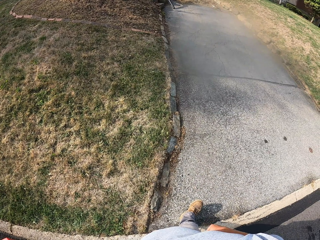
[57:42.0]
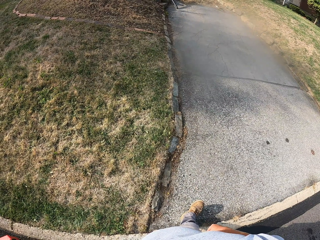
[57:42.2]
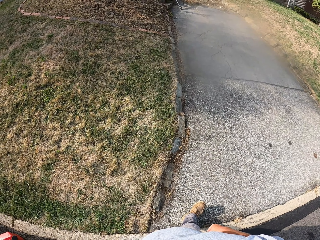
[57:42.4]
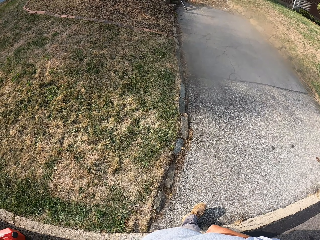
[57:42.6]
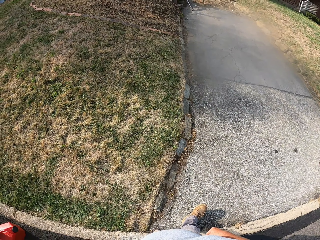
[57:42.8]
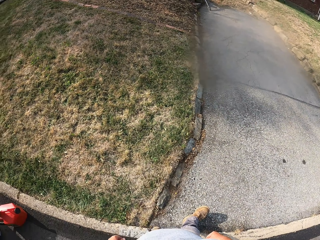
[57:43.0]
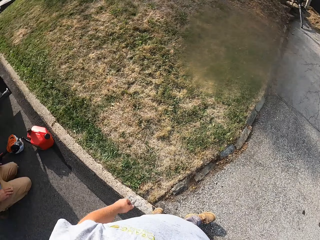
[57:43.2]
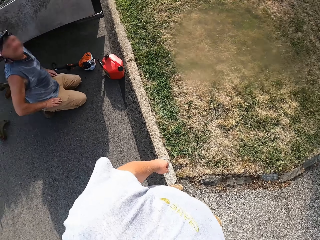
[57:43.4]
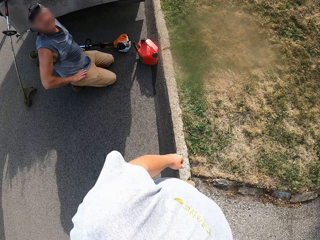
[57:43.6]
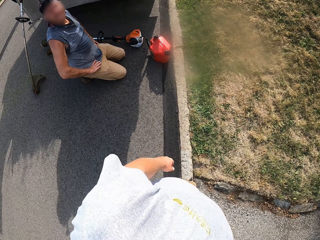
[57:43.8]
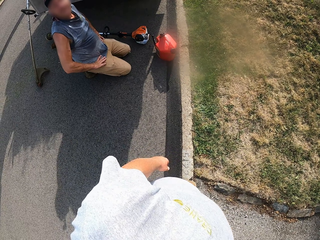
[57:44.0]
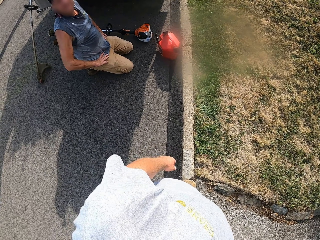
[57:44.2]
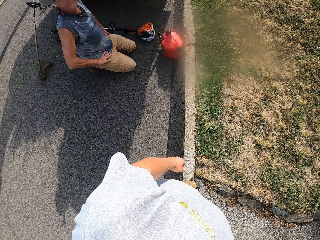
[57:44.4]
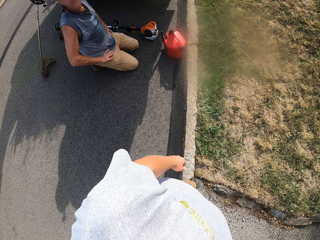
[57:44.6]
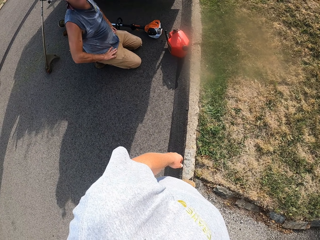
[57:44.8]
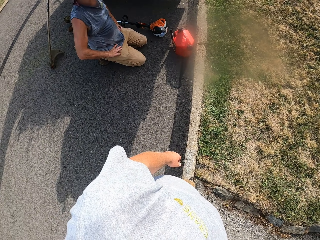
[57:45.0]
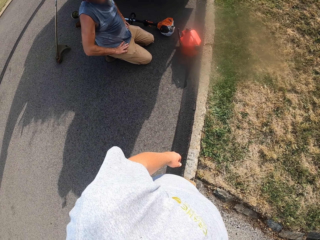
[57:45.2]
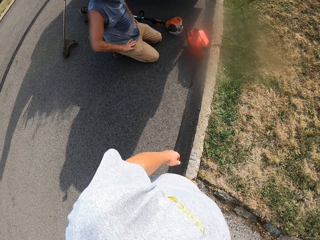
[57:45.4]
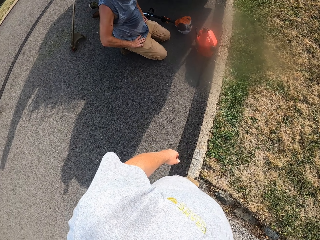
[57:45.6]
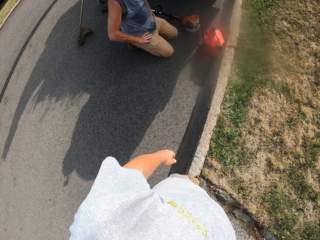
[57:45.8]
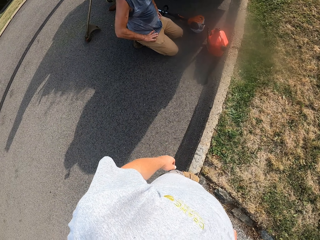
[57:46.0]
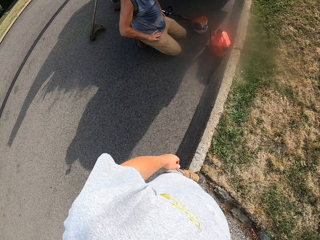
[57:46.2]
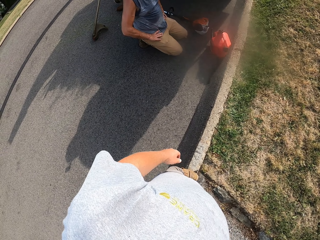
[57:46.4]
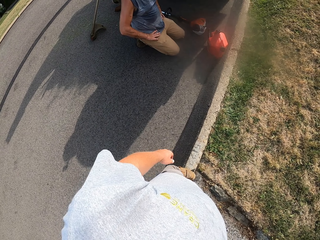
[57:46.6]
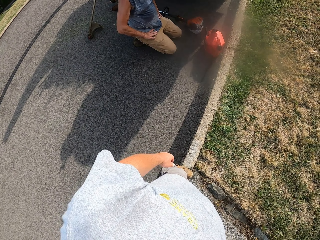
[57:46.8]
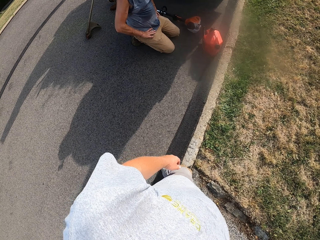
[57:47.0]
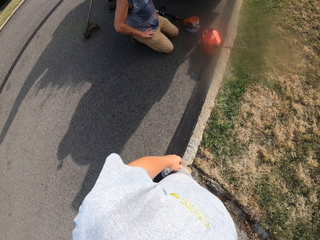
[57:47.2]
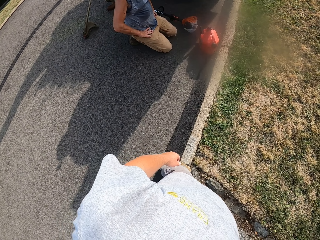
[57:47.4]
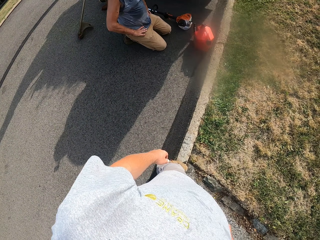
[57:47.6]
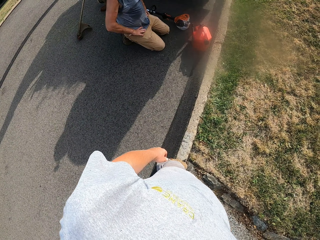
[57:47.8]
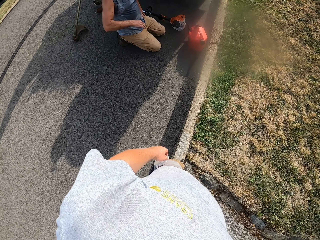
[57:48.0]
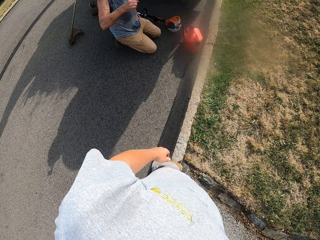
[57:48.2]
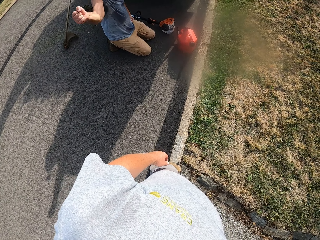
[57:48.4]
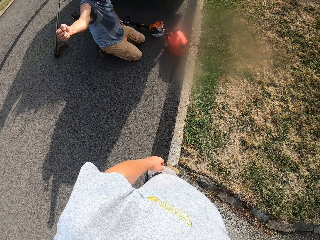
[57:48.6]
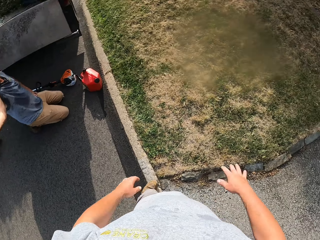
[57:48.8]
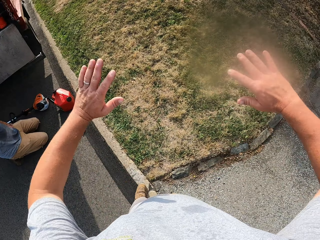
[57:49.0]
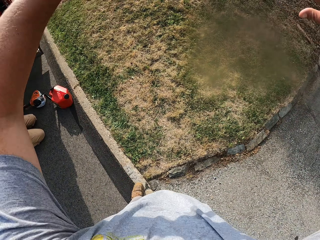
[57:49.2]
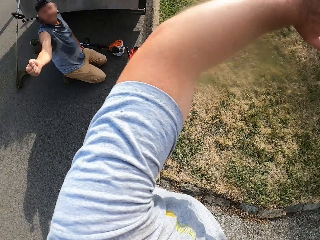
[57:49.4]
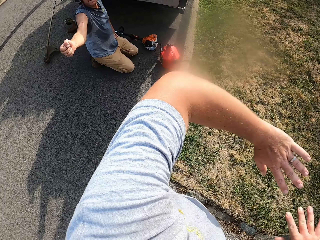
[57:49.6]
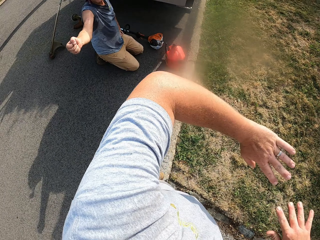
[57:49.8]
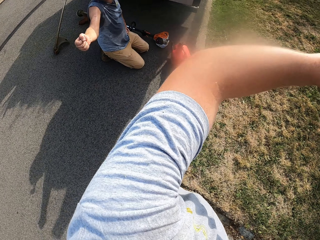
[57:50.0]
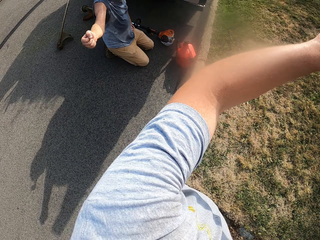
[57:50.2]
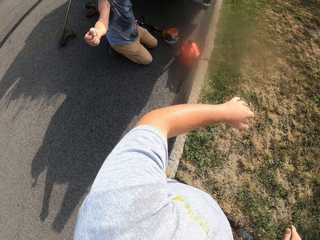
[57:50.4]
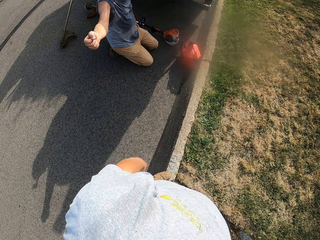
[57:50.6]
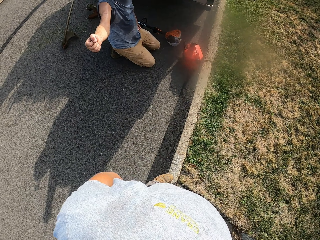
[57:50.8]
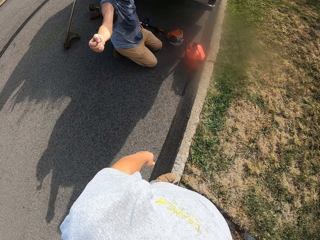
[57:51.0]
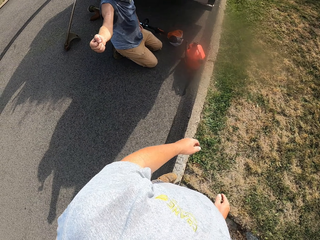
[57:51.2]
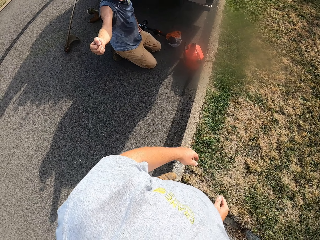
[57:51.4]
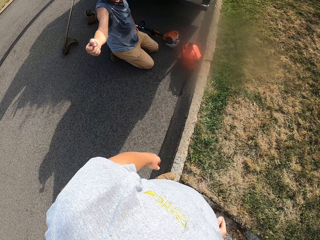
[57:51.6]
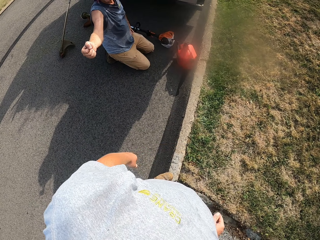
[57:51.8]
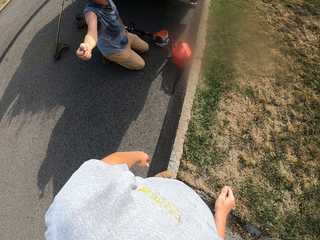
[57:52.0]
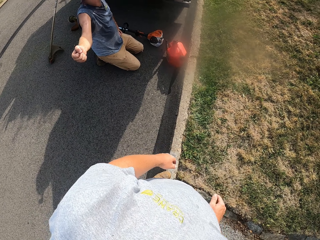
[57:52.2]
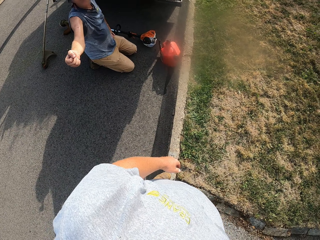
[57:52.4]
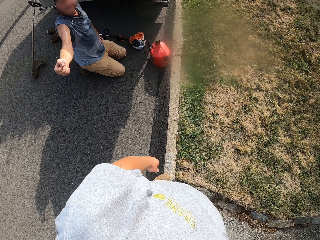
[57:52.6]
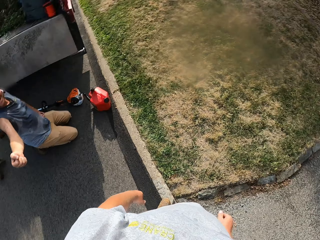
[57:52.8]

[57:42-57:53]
The camera wearer looks around the open field. A man makes a gesture with his right hand. The camera wearer makes a gesture with the right hand.

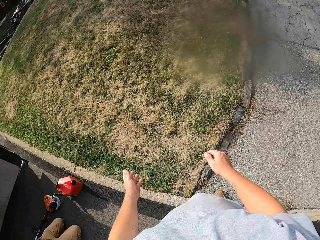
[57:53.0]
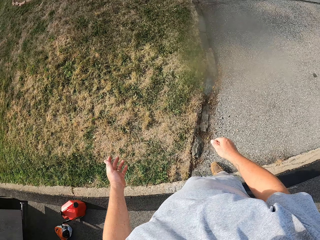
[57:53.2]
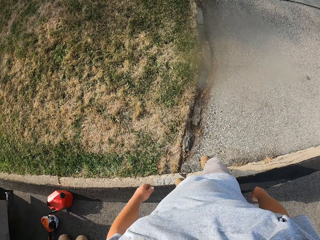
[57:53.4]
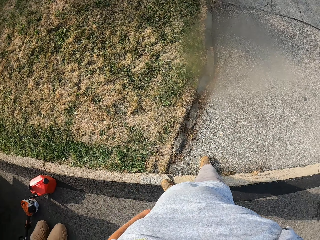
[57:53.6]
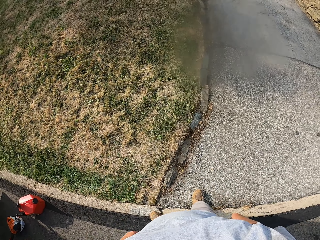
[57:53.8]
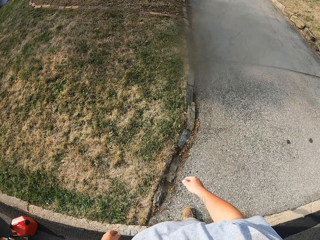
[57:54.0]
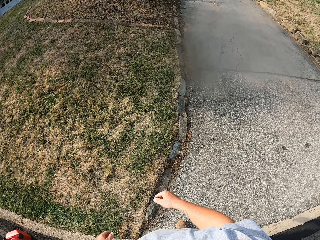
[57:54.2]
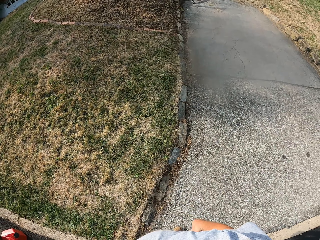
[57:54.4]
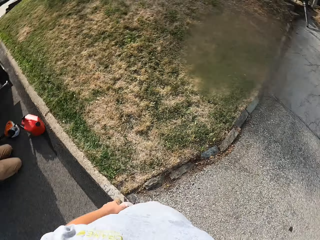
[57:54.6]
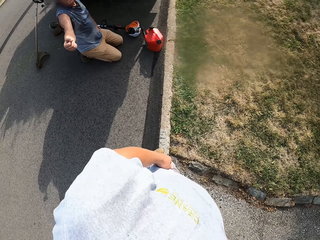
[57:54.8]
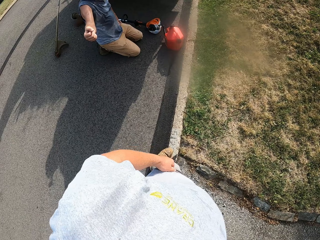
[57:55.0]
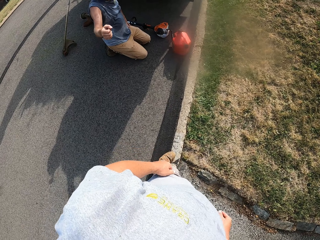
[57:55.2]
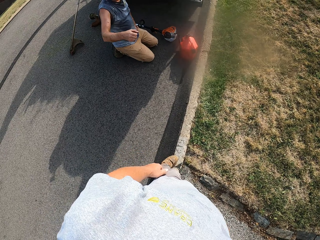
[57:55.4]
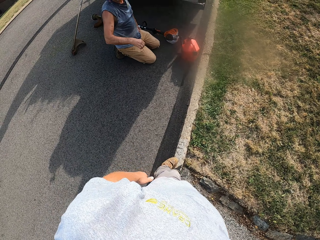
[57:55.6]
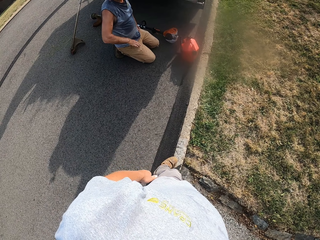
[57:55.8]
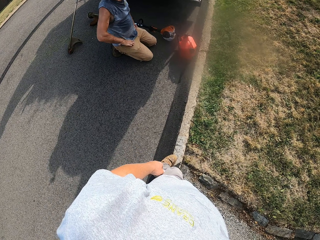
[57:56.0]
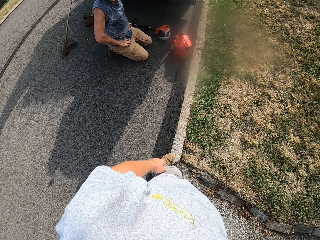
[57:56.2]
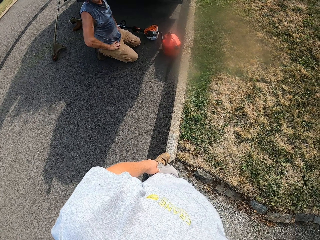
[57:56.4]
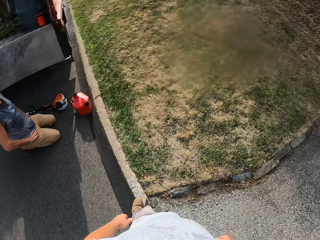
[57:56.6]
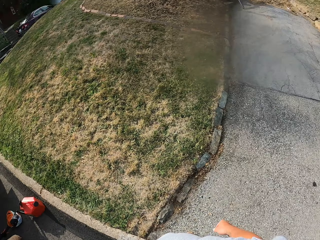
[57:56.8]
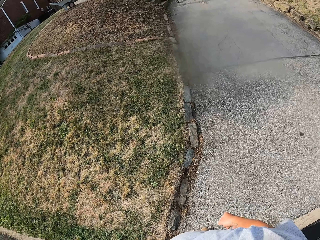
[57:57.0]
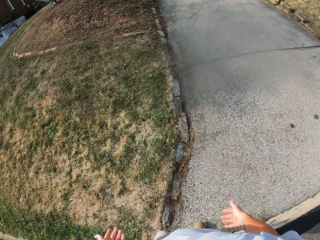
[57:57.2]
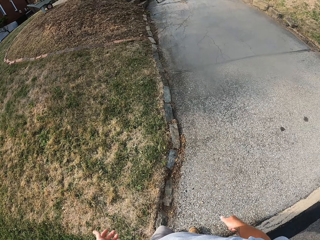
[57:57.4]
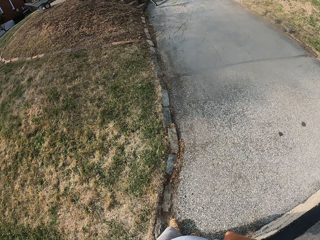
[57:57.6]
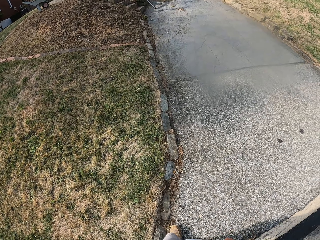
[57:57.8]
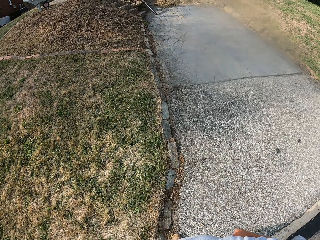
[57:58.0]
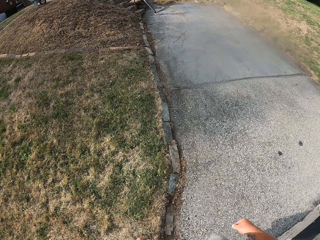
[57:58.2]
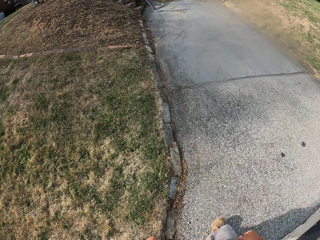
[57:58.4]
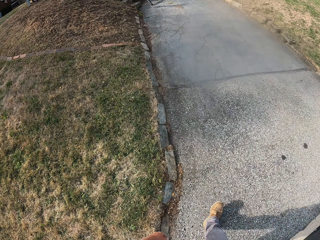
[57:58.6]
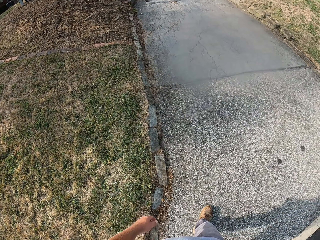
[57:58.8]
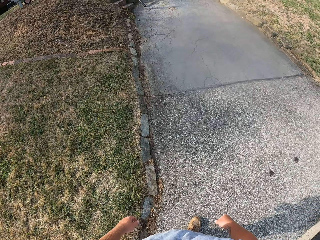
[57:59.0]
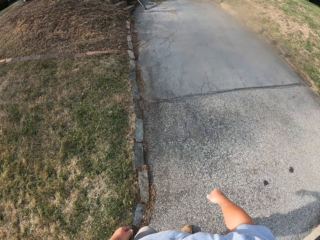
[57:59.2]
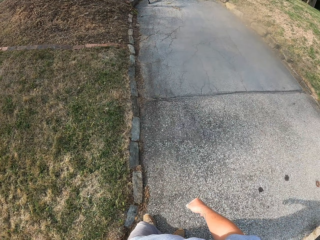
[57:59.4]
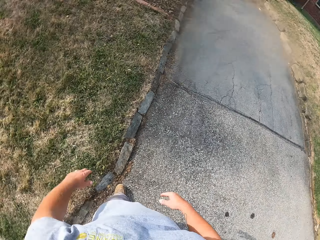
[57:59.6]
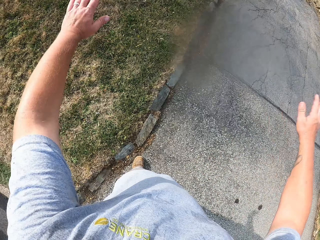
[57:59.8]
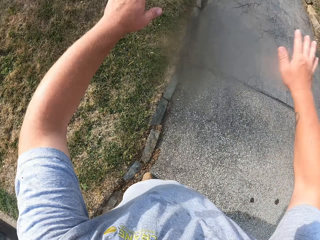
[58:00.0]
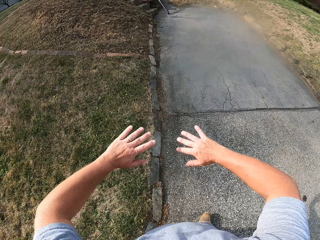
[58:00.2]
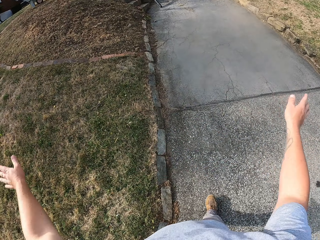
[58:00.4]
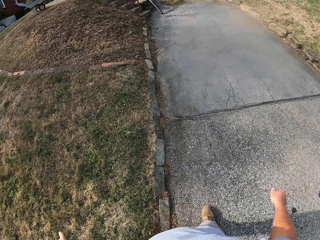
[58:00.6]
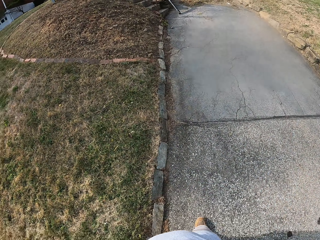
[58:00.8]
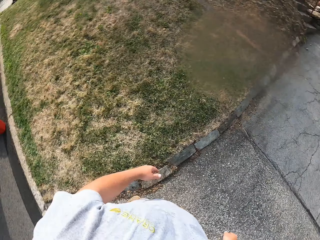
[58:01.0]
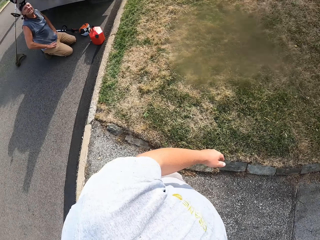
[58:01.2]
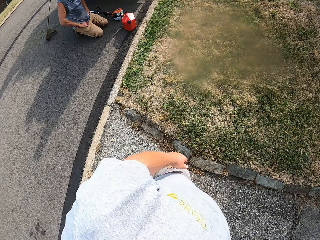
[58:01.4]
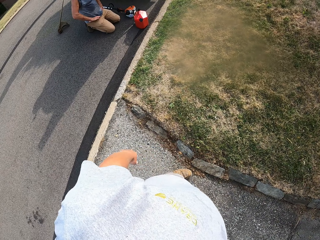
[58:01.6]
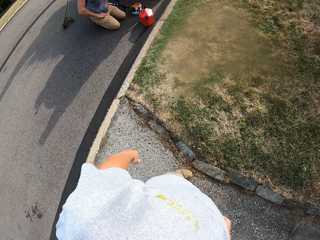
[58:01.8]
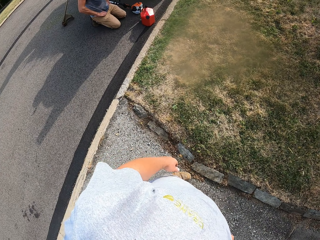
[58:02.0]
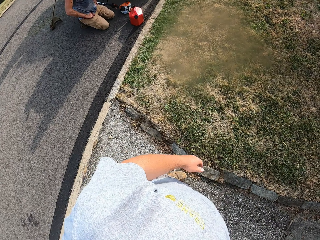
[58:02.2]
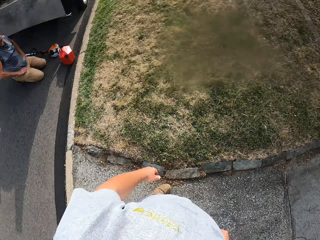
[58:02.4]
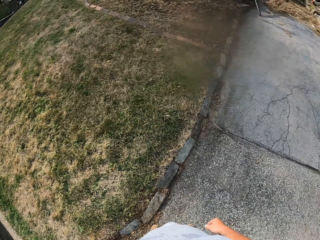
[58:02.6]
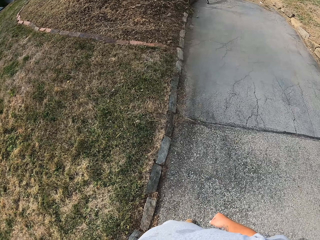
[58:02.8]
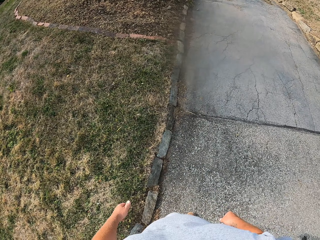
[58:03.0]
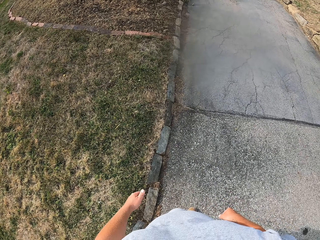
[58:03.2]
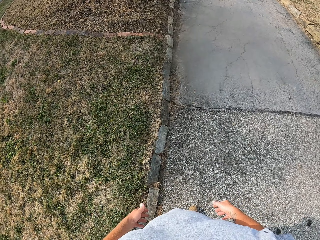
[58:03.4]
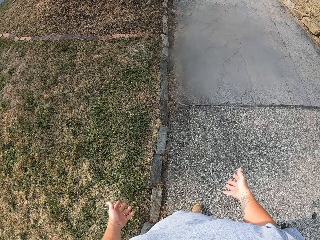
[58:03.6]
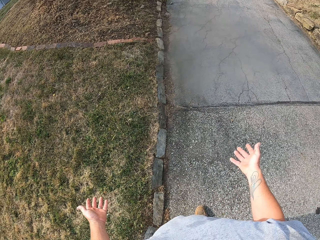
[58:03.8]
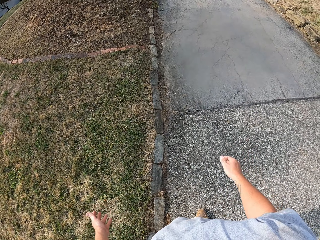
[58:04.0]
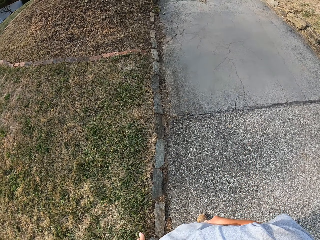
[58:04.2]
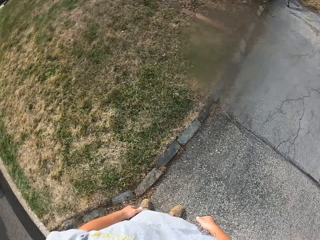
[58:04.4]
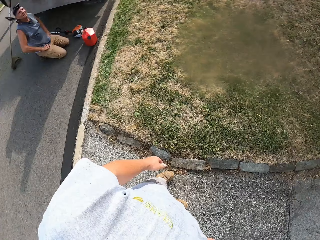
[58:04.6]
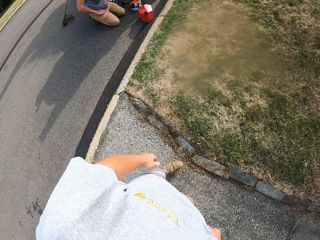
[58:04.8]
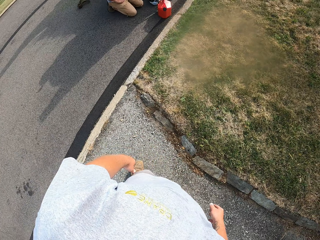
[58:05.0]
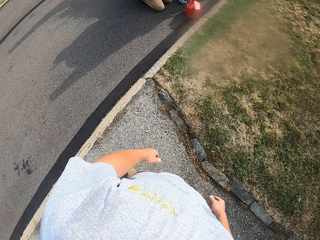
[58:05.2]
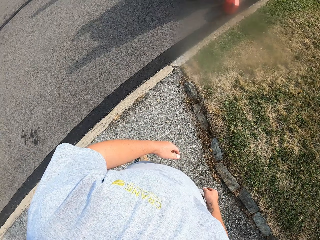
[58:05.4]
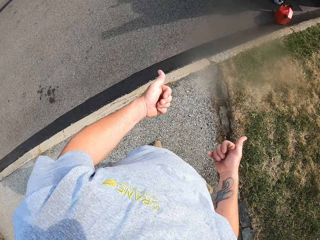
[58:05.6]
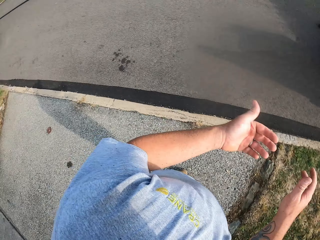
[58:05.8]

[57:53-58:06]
The camera wearer looks around the open field. They walk around the home driveway. They make a gesture with the right hand. They look around the open field. They make a gesture with the right hand. They look around the open field.
